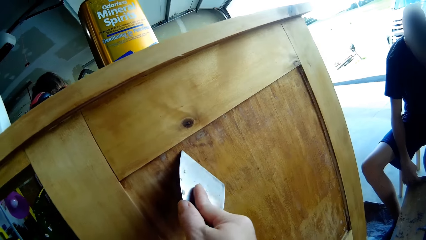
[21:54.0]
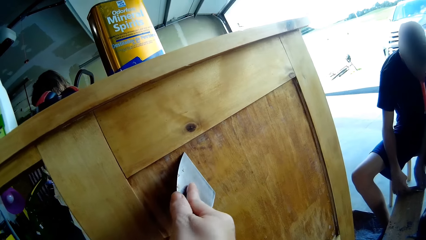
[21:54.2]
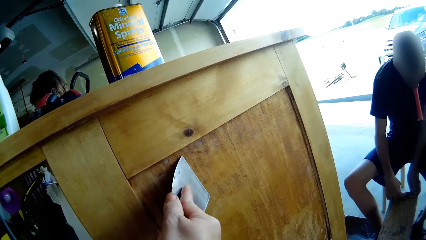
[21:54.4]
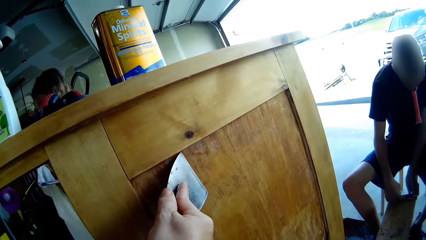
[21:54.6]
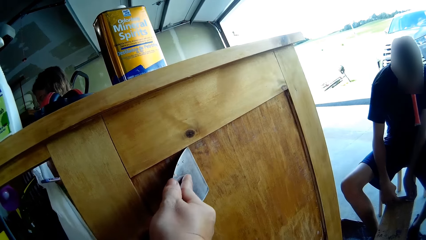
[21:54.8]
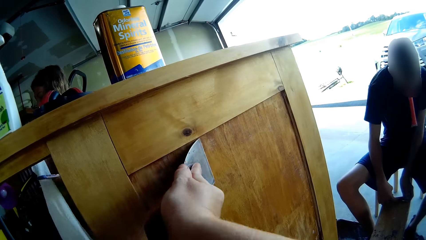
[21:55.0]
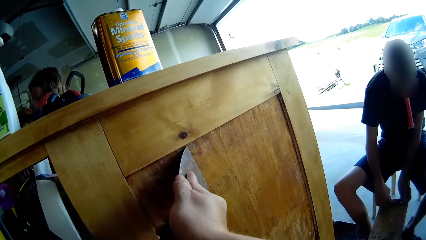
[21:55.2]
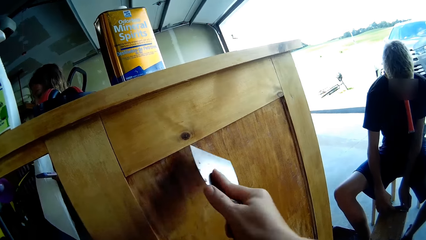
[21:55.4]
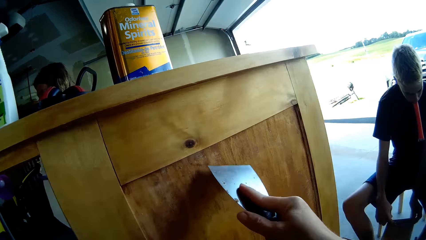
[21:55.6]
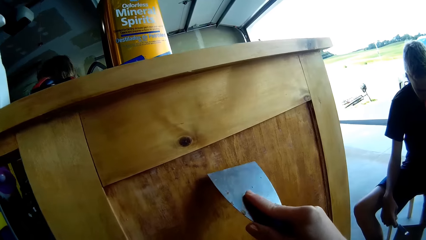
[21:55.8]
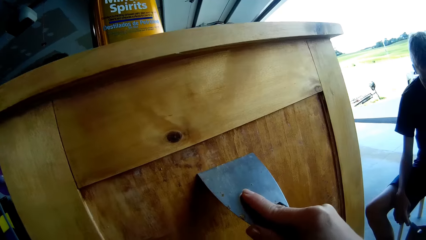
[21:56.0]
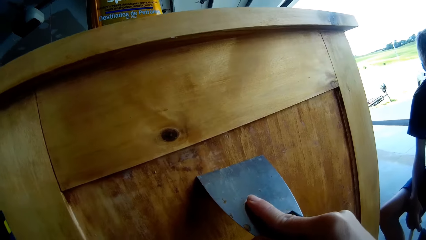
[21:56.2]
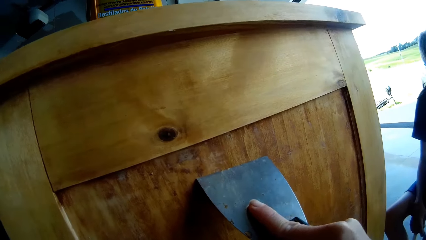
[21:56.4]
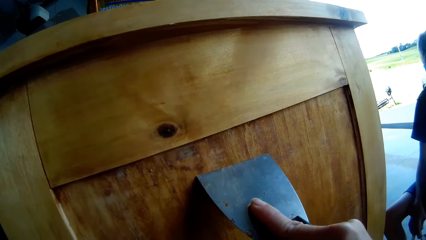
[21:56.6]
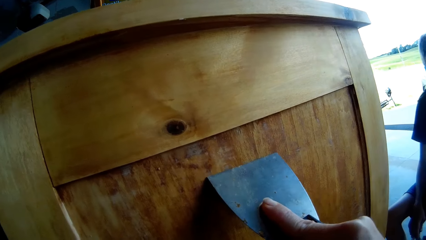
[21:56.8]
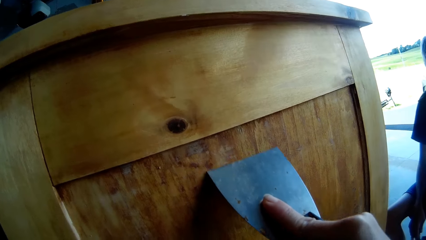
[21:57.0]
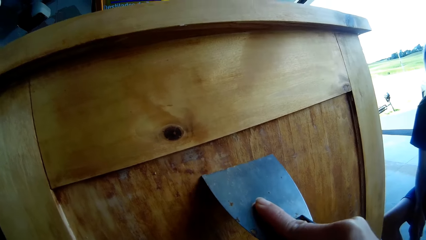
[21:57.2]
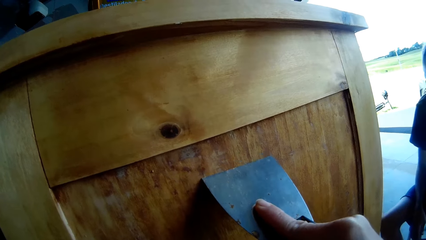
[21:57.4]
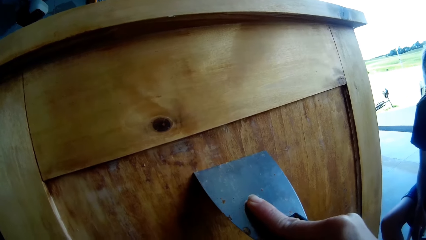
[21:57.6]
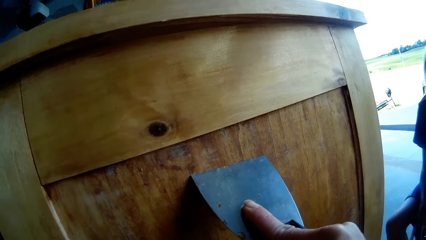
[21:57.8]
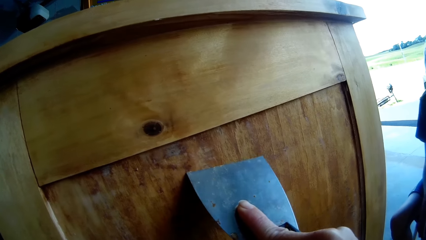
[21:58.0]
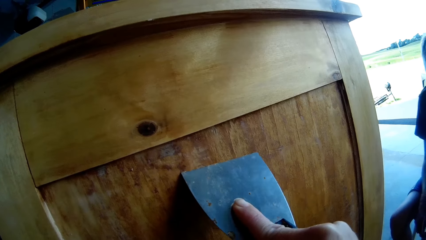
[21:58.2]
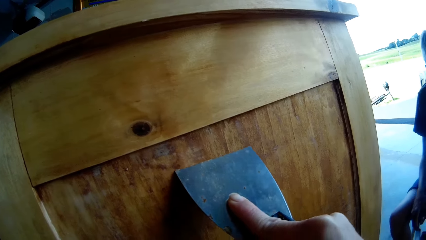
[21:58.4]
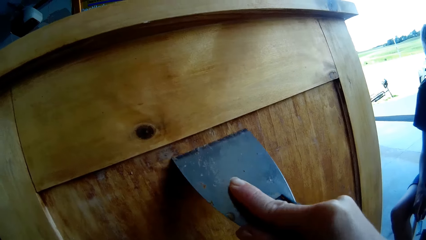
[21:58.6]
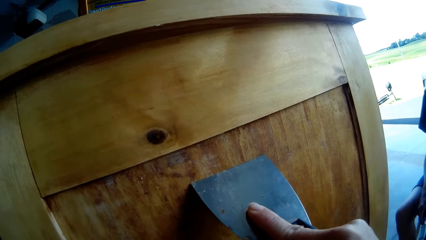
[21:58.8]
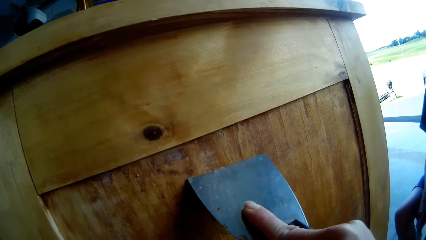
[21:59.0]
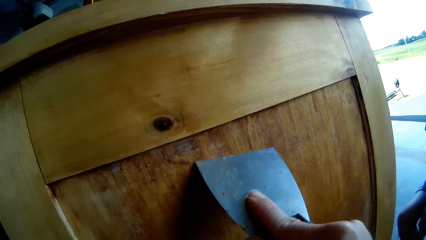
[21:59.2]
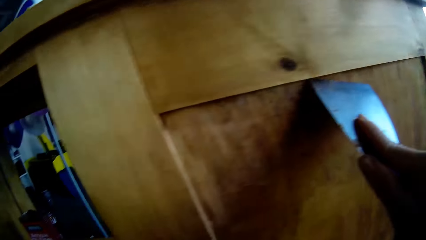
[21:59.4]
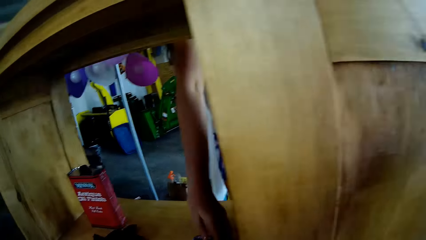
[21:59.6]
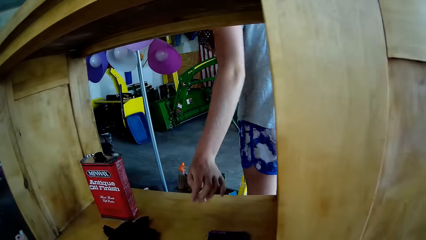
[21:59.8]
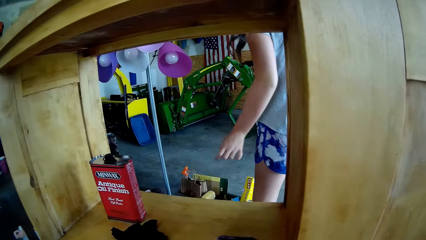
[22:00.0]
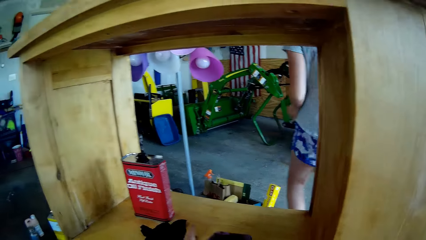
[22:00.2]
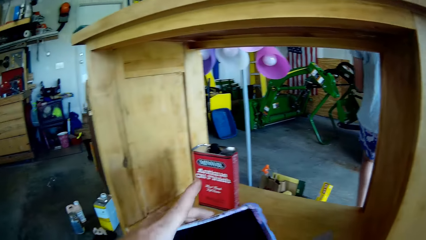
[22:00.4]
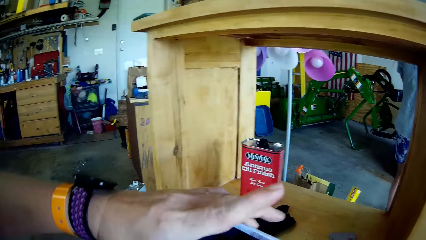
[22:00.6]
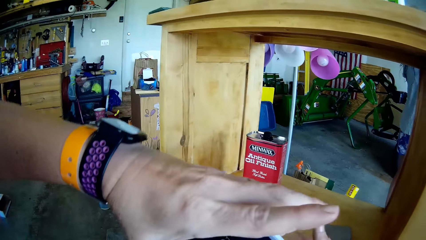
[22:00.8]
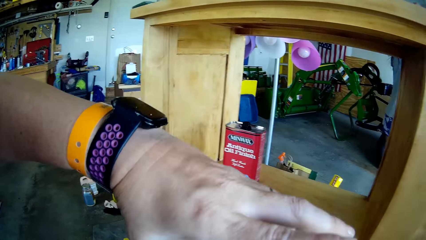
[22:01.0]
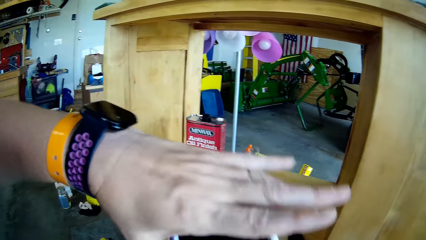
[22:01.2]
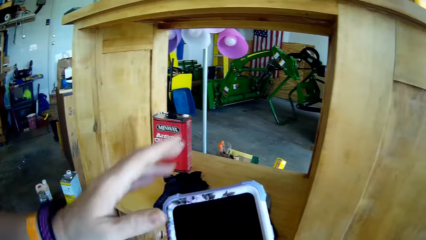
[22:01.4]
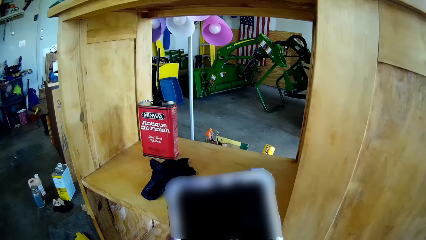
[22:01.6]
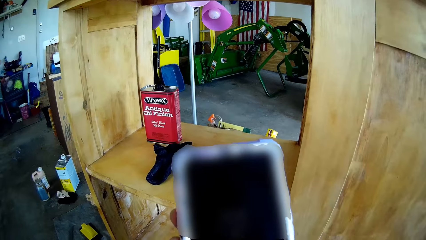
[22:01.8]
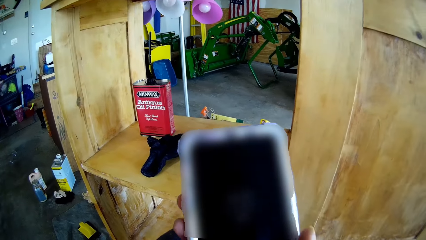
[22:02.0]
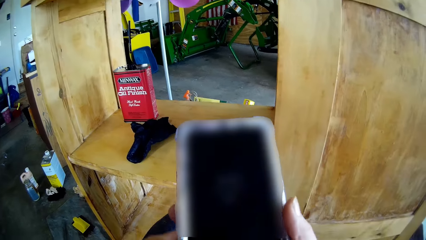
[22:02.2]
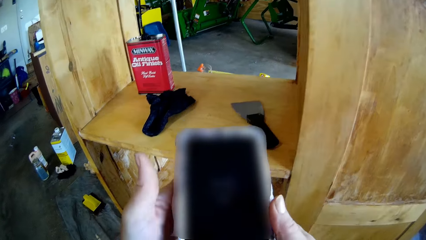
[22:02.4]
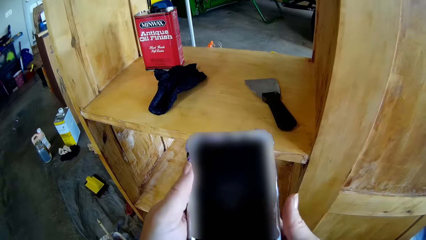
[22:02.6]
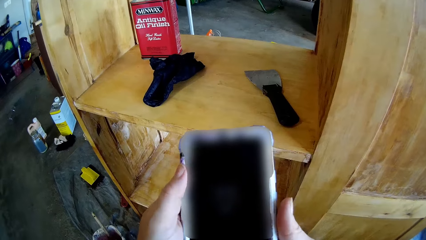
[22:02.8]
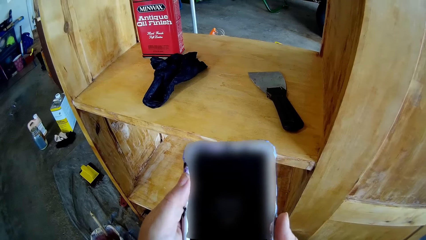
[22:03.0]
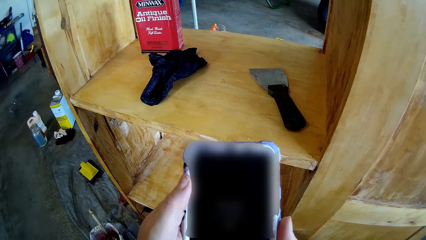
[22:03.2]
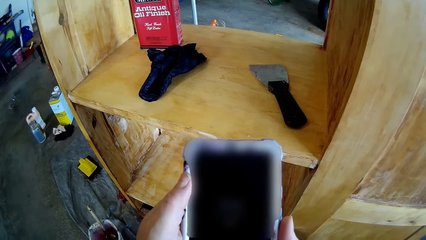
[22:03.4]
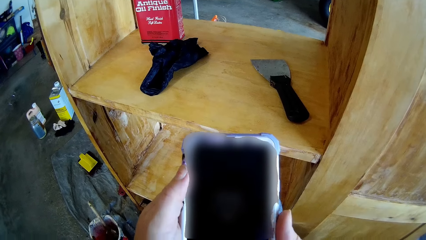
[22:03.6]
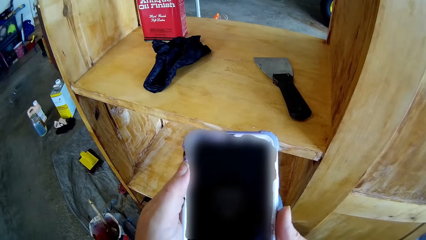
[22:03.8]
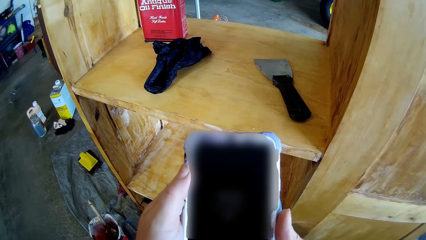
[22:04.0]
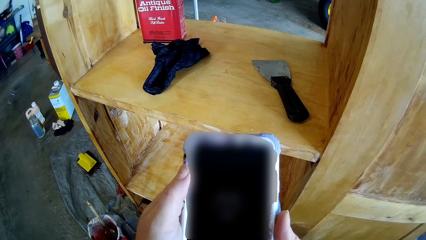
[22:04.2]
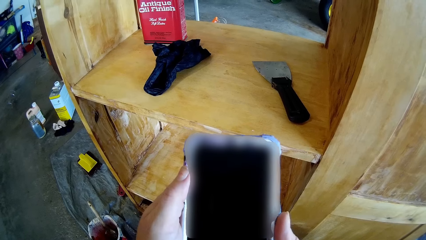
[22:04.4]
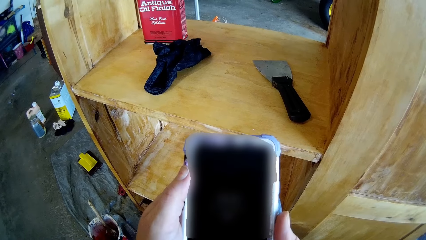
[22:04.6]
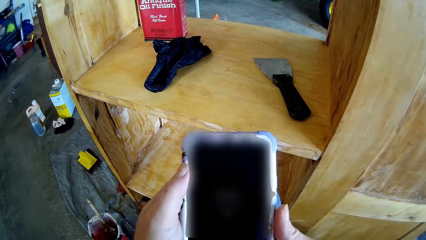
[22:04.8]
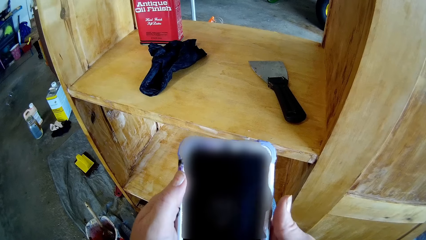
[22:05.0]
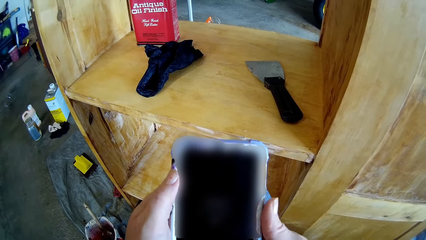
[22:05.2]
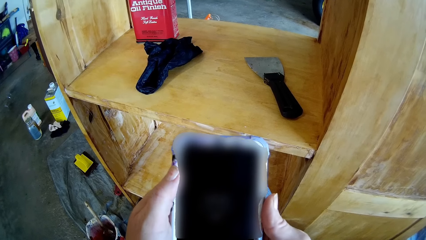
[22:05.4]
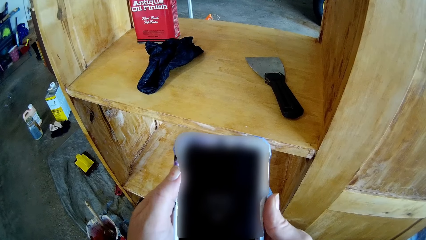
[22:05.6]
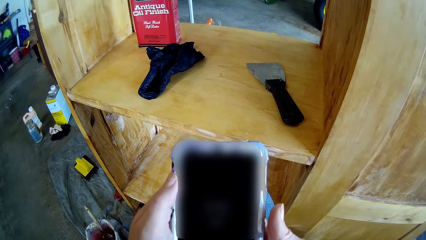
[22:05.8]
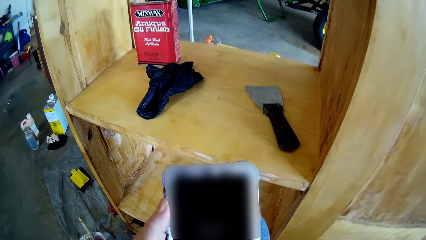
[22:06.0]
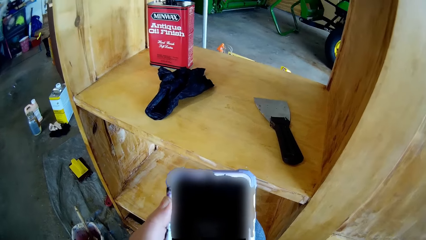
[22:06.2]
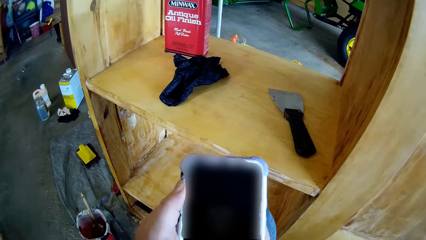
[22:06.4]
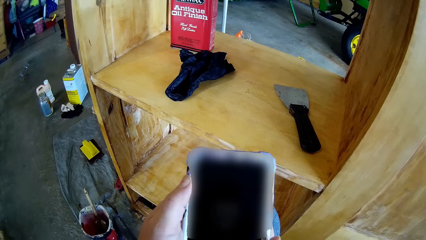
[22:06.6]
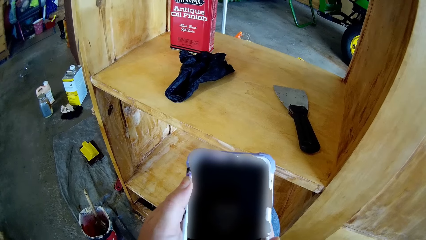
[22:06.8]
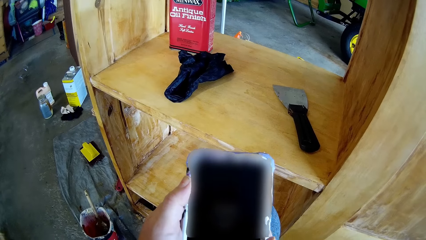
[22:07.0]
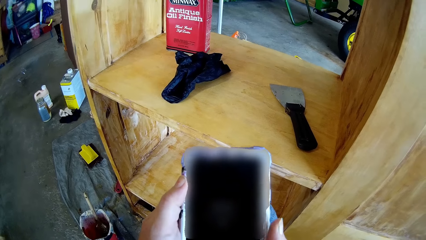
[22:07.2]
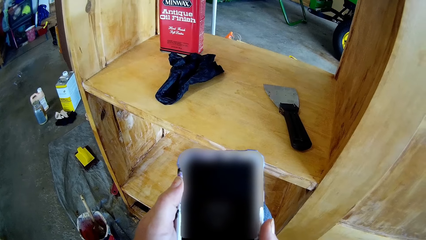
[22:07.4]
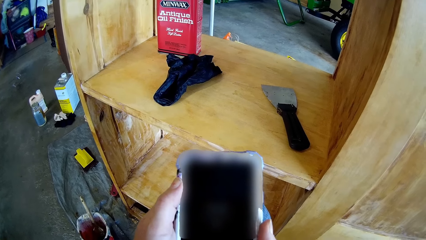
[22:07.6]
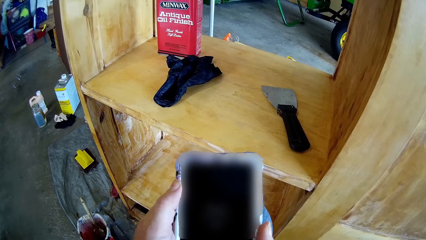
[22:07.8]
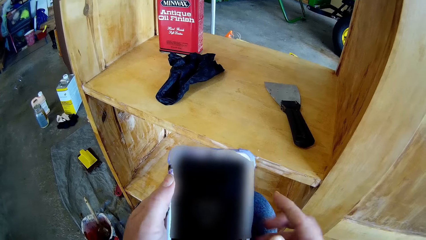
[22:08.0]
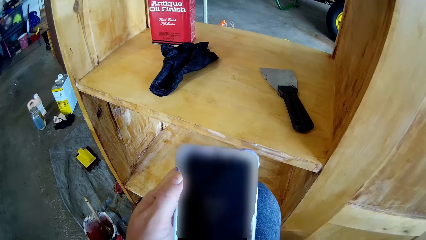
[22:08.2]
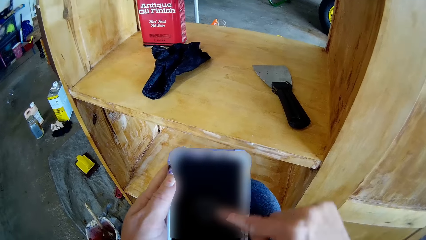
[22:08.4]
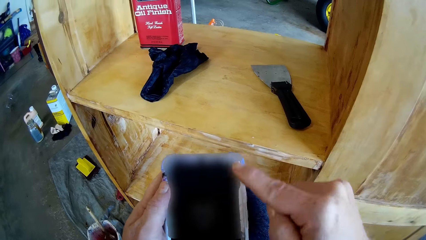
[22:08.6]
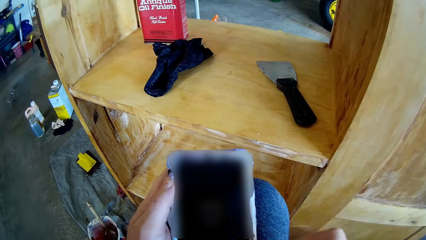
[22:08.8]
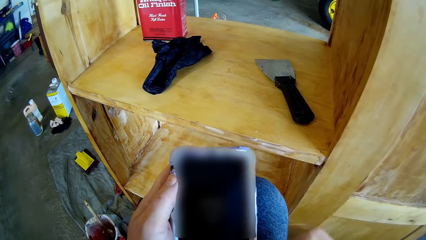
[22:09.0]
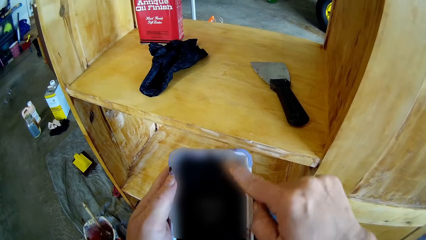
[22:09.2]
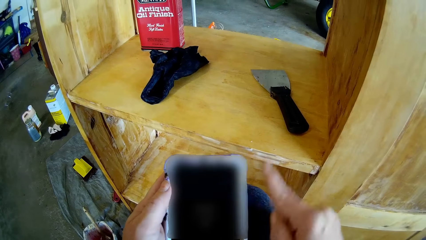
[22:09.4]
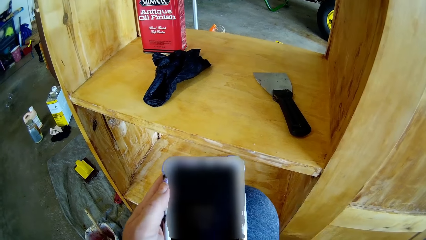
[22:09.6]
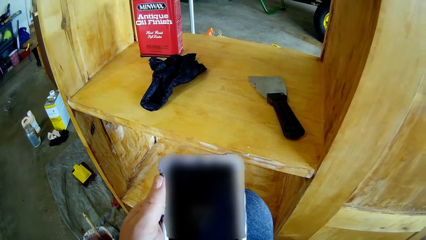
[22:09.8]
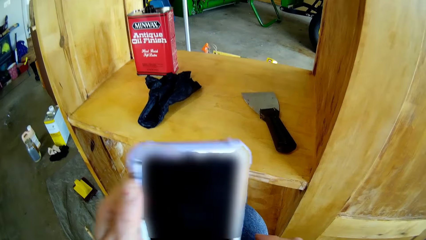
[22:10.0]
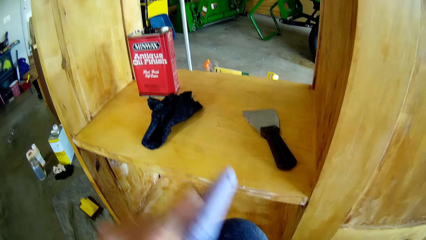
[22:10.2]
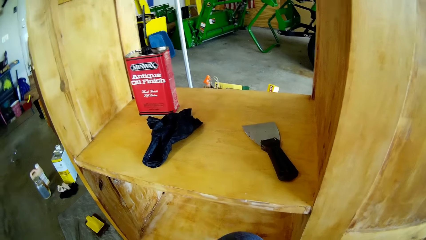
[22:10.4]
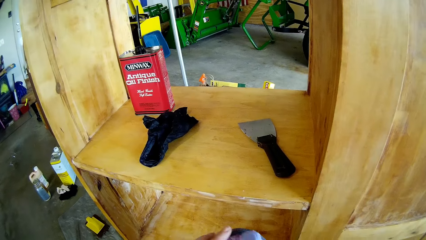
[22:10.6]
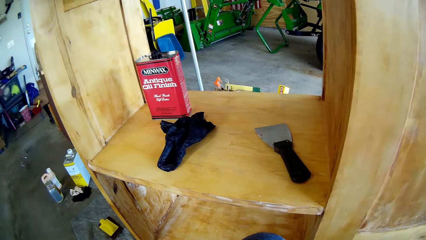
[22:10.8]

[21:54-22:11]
The boy scrapes the wood with the scraper. The girl lifts a towel, places the phone on the storage cabinet and walks forward. The camera wearer picks up the phone from the storage cabinet. They operate the phone.
